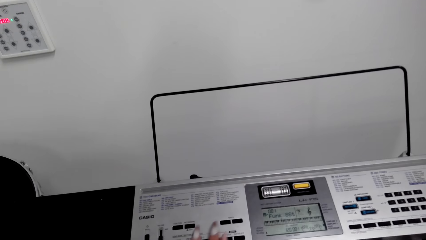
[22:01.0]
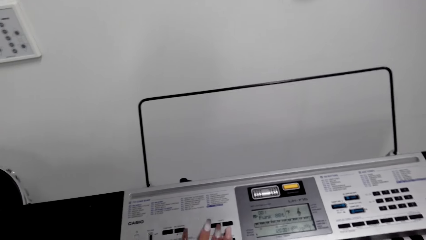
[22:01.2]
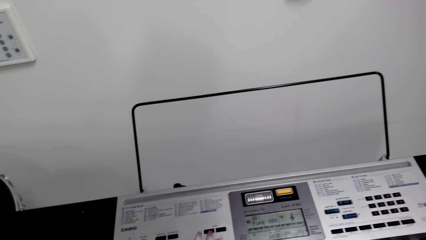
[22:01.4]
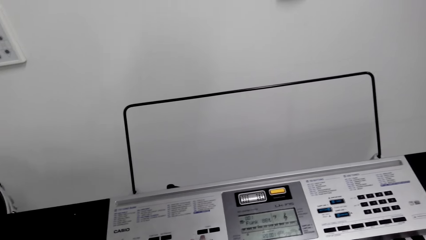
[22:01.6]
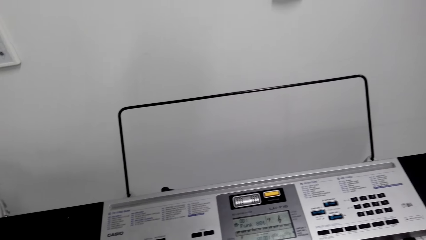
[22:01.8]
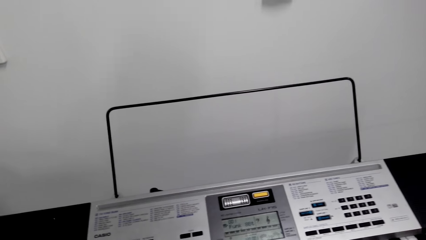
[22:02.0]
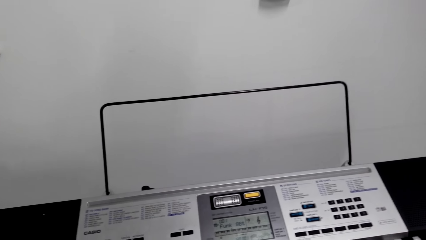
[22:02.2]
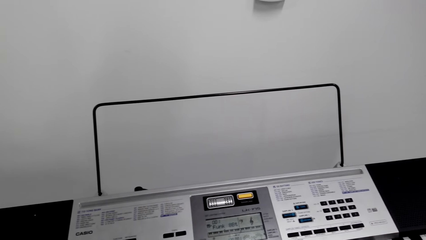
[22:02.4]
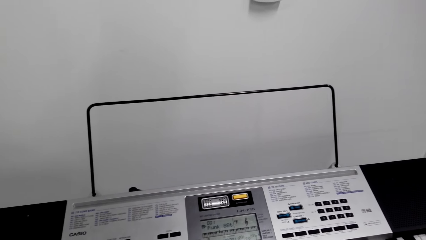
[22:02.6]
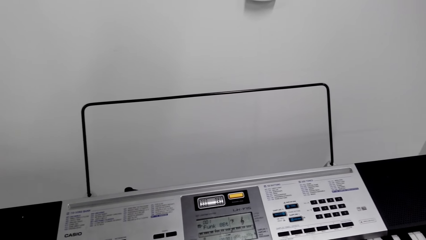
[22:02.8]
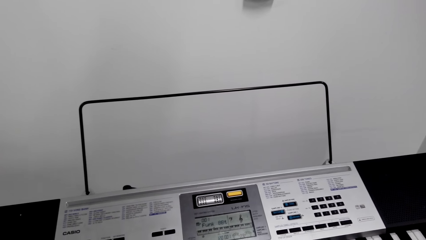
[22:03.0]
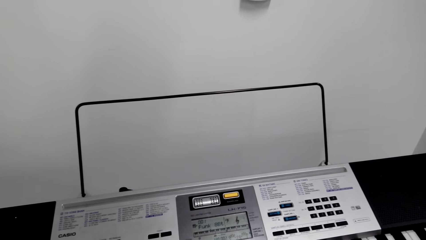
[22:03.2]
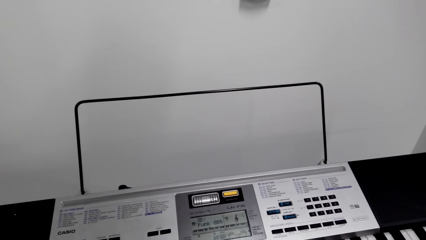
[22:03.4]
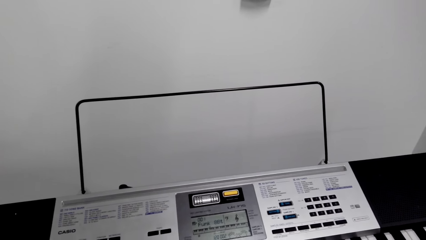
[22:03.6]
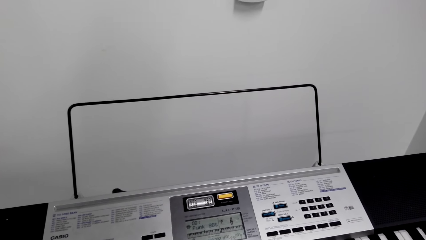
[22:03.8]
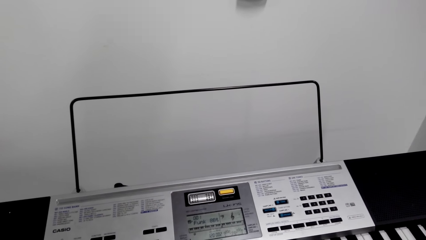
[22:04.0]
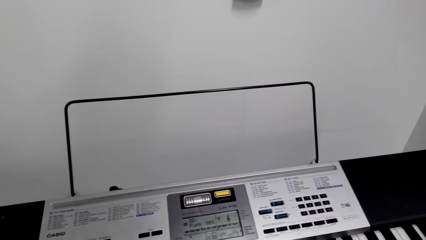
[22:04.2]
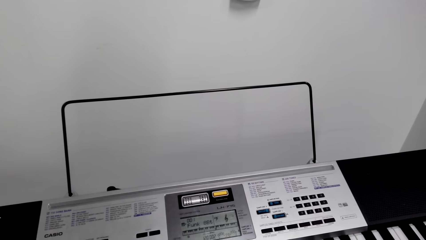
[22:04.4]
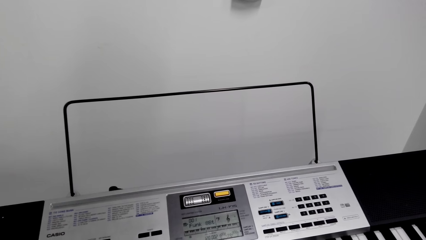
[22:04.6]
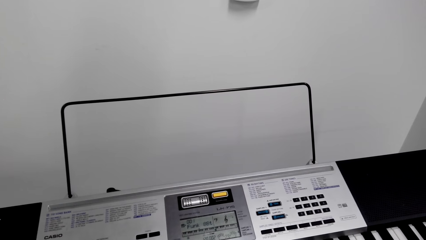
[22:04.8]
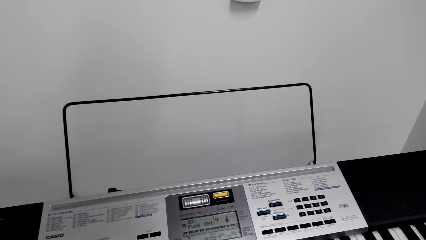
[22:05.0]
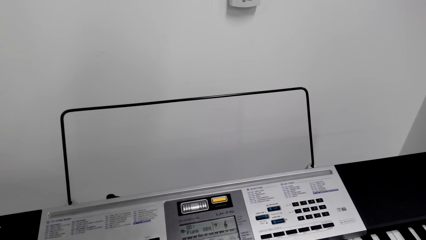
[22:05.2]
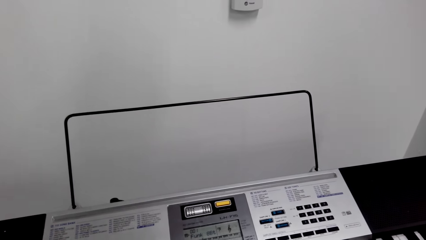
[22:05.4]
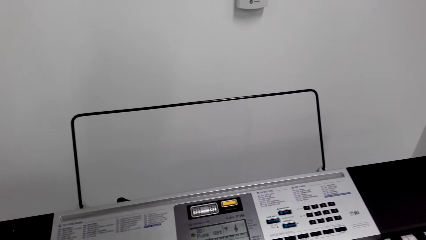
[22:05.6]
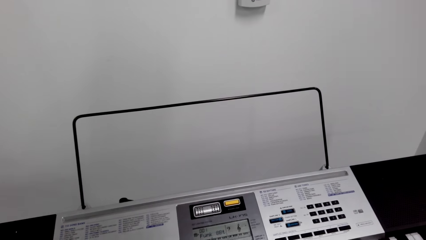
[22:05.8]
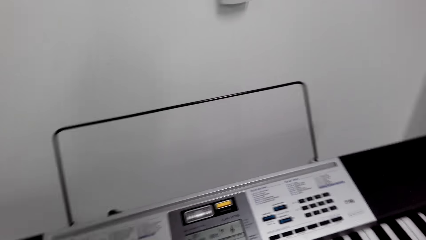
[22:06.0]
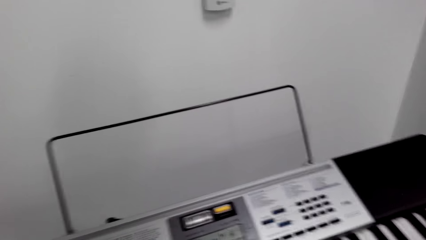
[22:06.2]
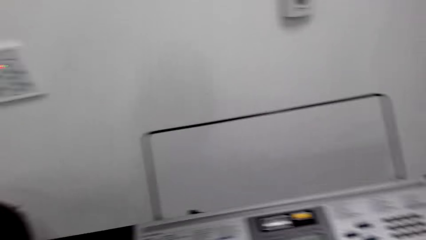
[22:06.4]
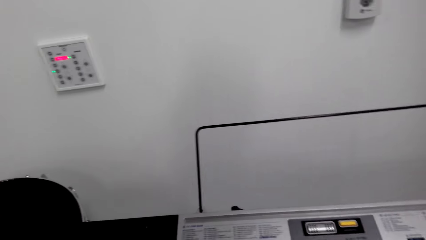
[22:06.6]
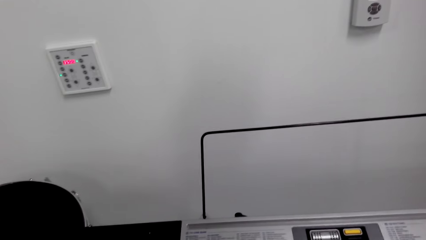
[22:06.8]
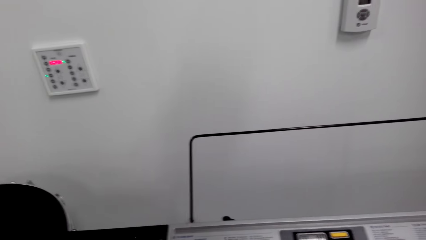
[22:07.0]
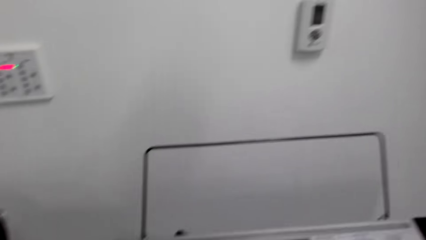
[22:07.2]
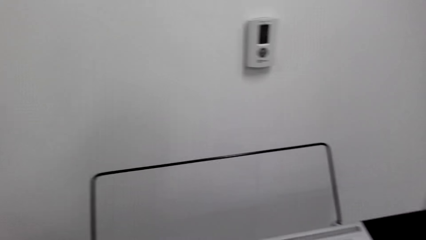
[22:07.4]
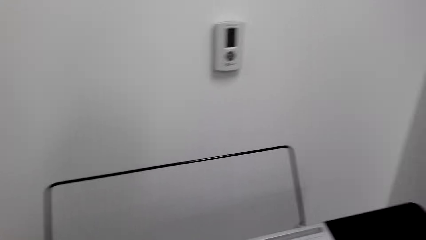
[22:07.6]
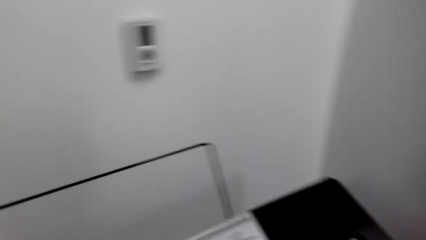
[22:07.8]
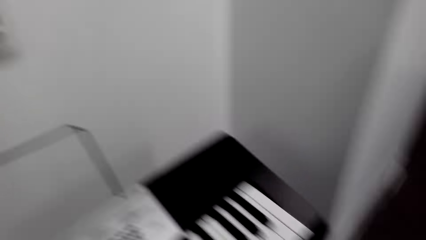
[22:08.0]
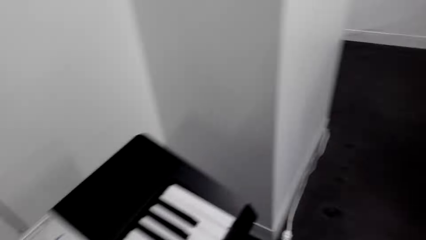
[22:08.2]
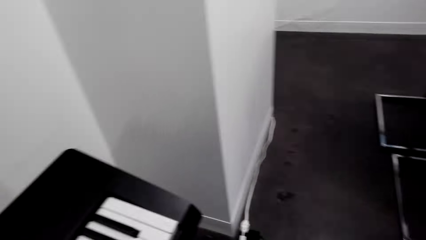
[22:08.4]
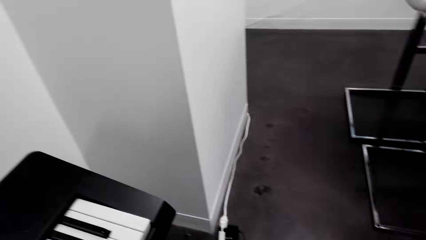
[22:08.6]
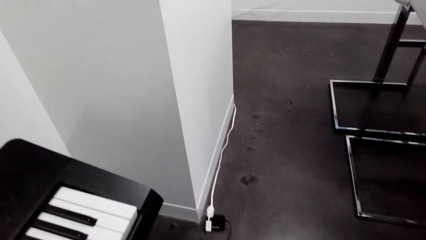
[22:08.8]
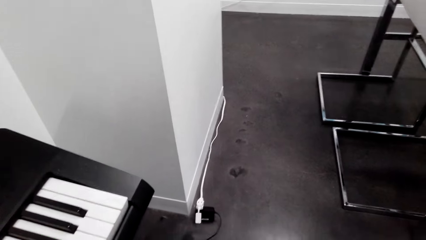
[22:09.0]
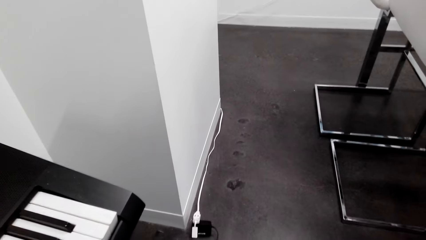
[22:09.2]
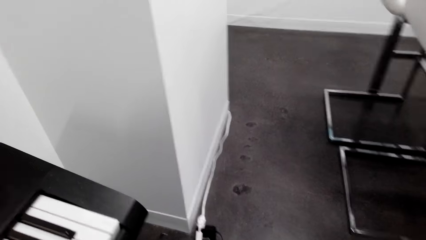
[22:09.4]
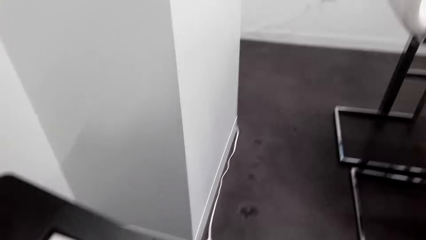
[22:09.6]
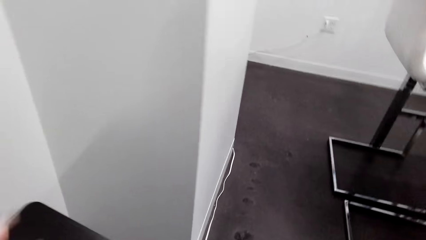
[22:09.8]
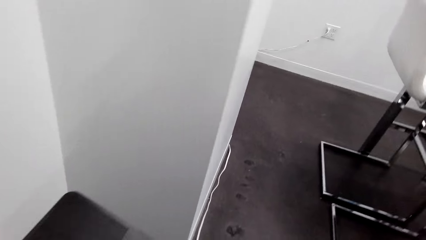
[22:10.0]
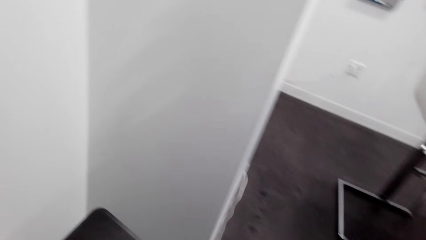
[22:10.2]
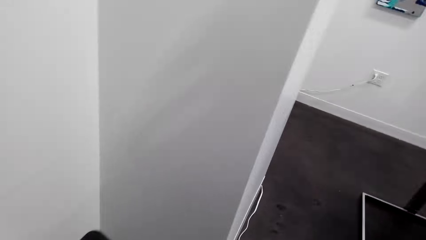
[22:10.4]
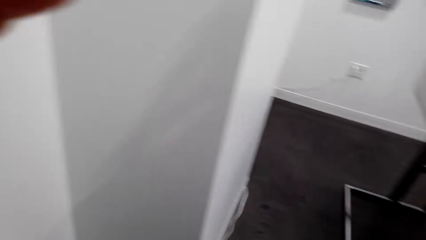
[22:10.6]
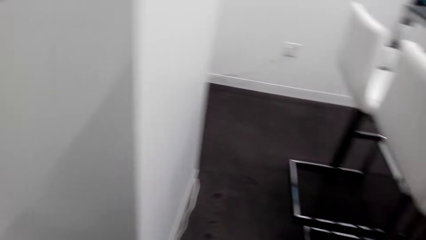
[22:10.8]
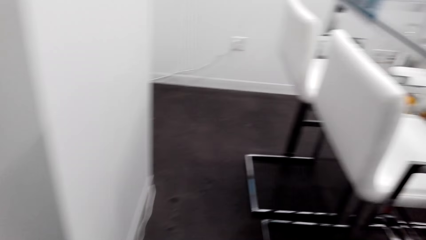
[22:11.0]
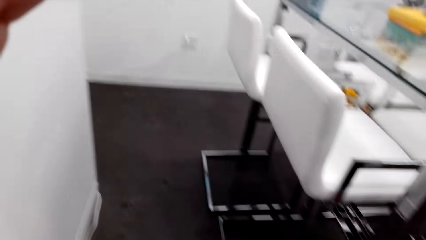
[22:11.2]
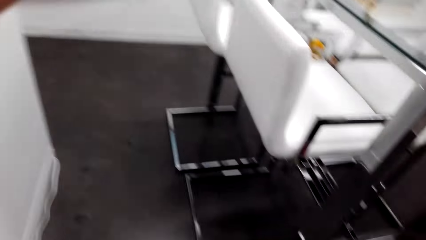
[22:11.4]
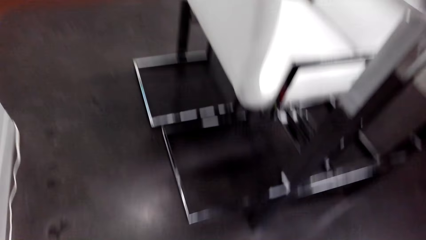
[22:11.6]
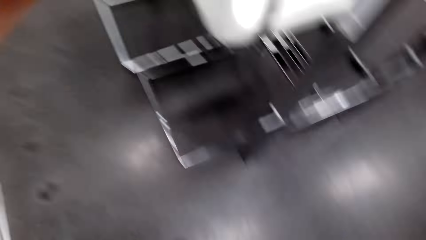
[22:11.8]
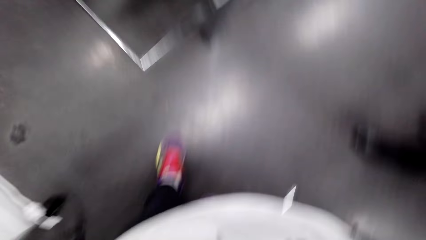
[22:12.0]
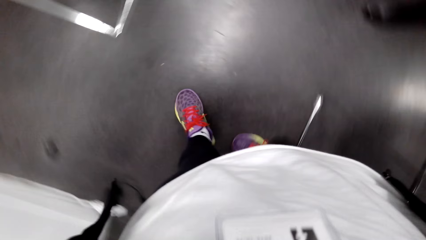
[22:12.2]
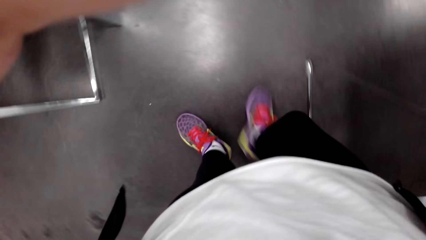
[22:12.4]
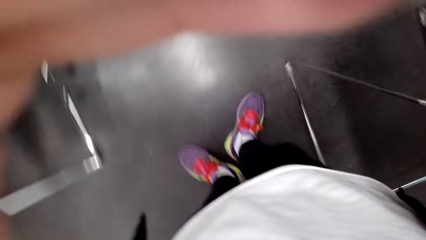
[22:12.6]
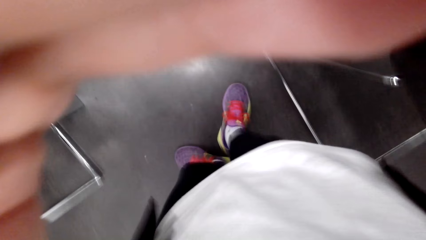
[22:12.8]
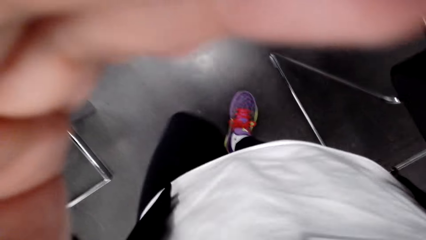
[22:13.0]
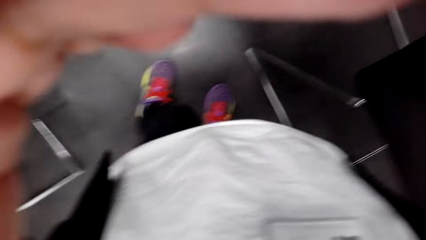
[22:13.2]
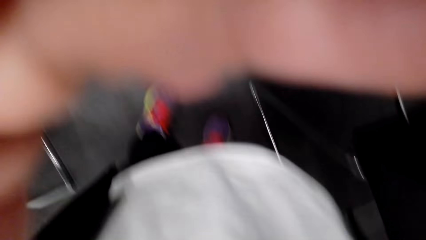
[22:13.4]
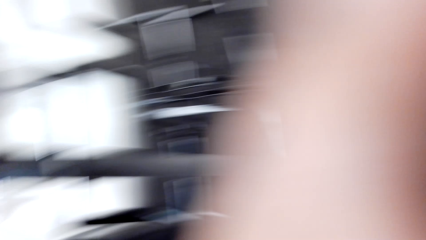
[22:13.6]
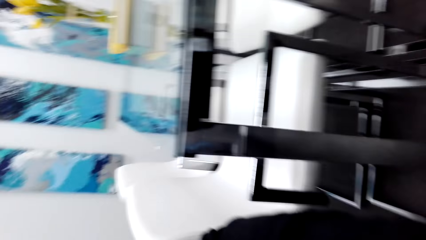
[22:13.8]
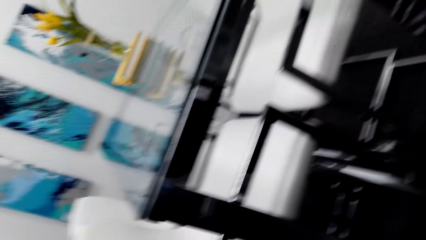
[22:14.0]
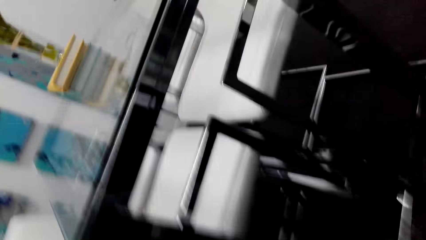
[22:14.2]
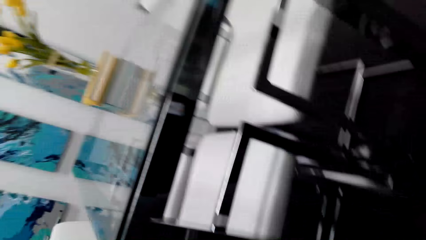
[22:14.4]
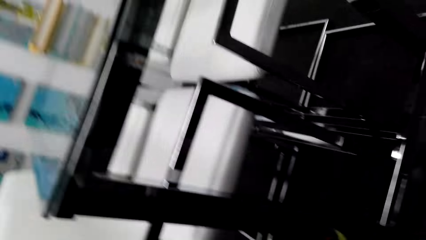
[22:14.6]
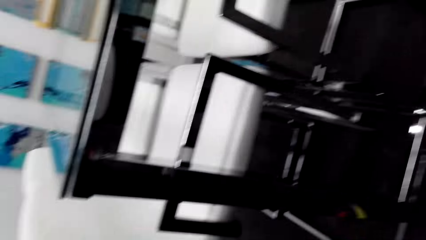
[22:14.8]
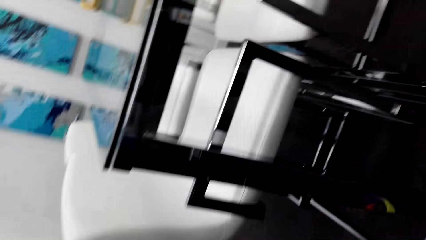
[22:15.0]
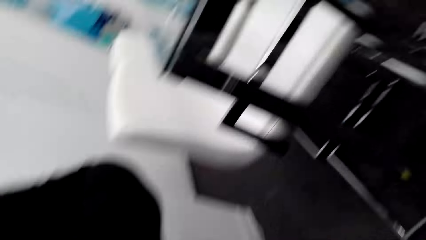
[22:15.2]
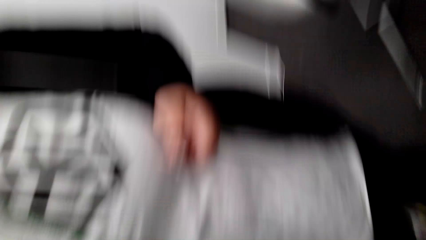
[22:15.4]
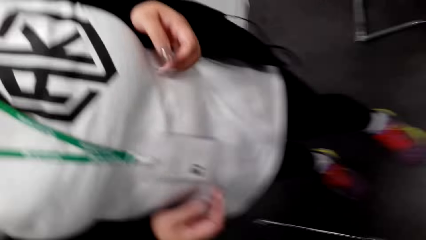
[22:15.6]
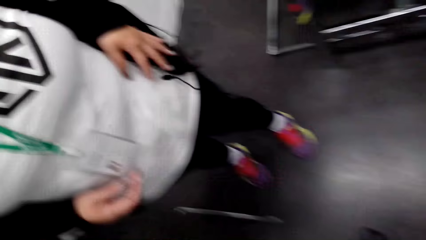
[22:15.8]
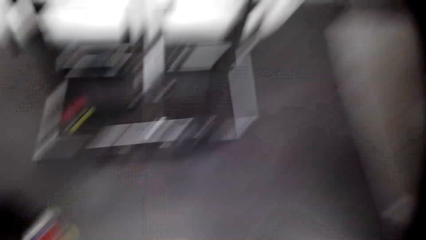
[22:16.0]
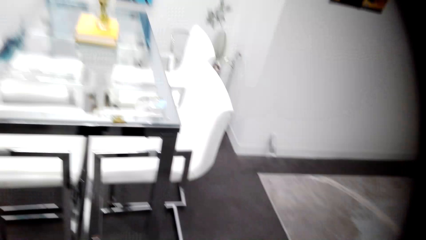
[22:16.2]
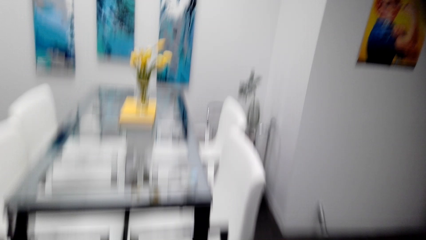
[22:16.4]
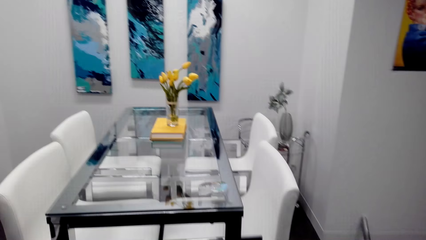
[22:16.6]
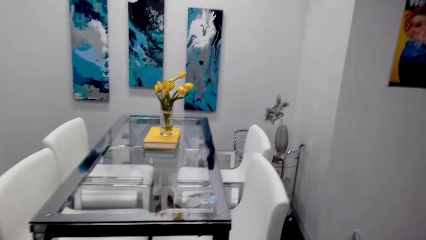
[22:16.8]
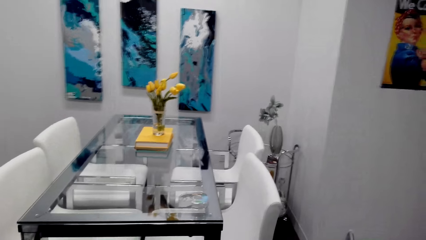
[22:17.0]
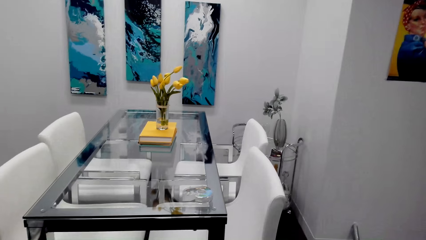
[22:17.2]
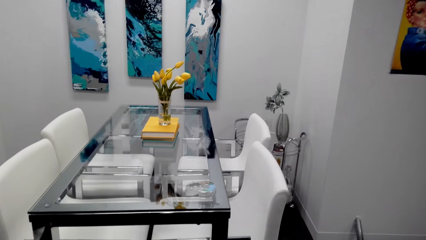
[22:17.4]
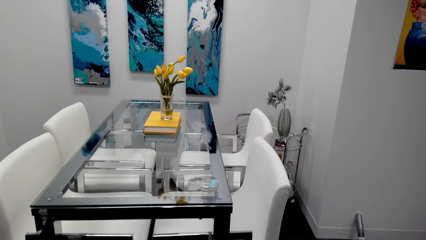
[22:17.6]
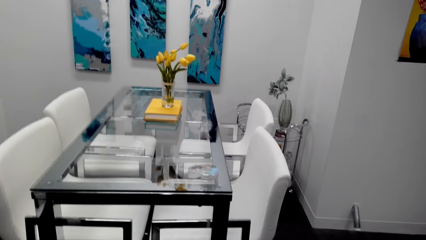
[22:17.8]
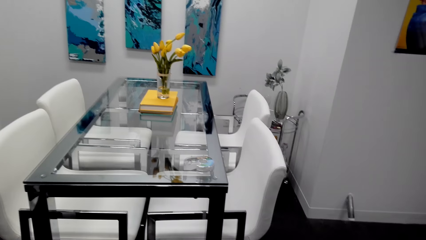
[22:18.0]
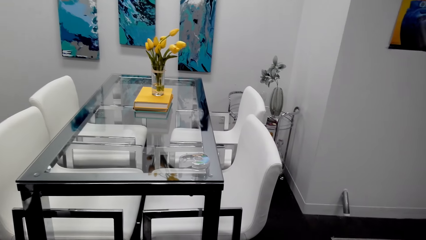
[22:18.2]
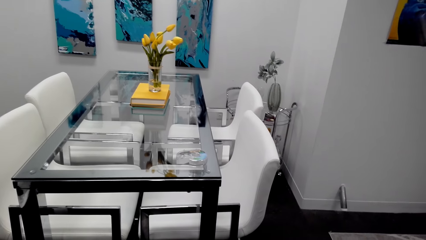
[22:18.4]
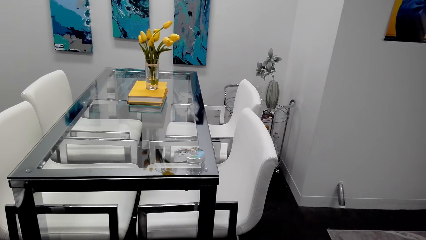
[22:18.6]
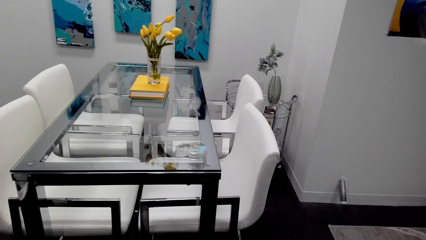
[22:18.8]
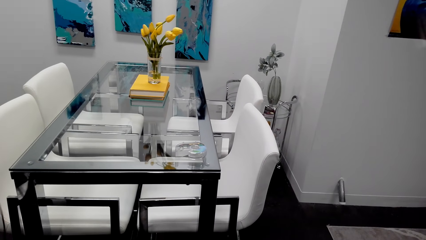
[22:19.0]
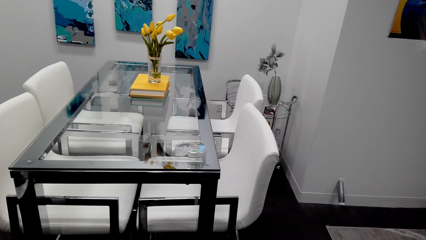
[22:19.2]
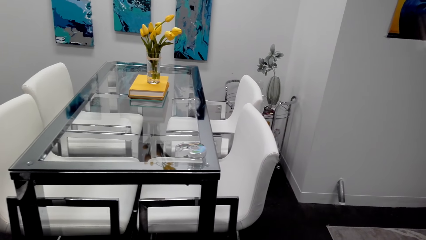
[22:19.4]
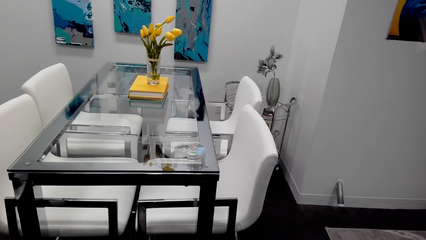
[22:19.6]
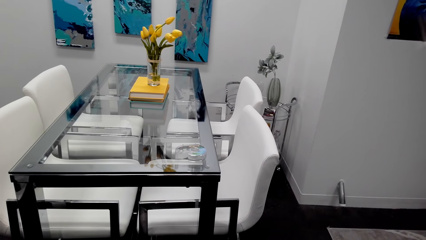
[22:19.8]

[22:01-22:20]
The camera wearer plays the piano. They stand up. They walk. They look at the dining room.
